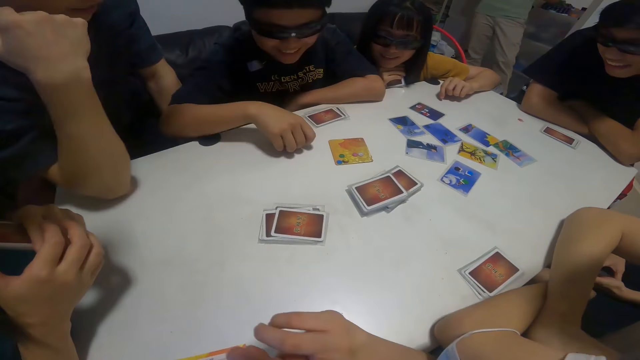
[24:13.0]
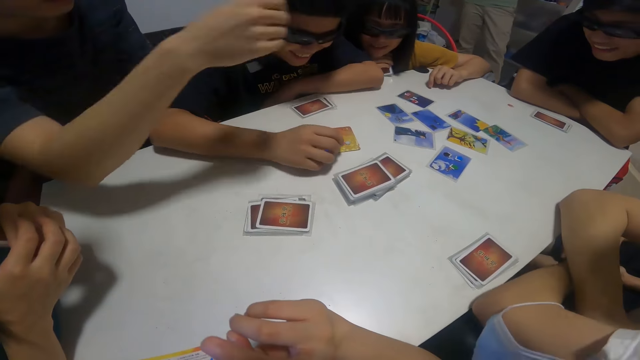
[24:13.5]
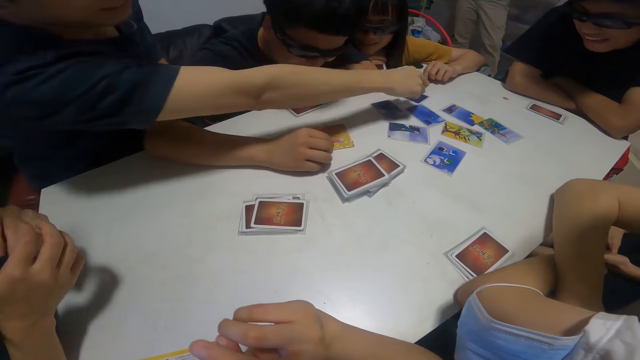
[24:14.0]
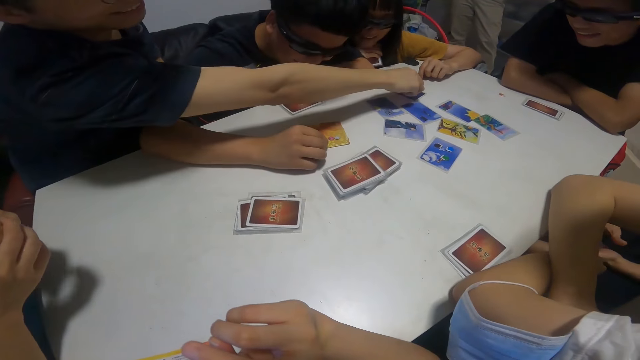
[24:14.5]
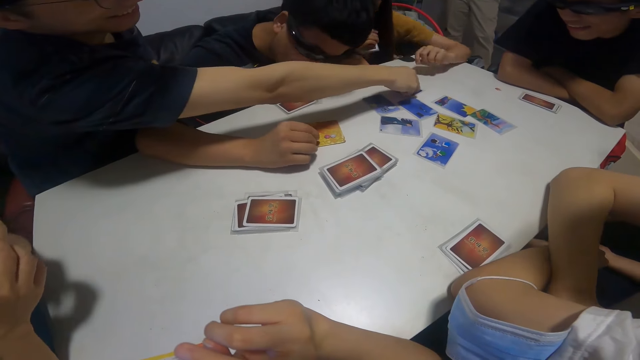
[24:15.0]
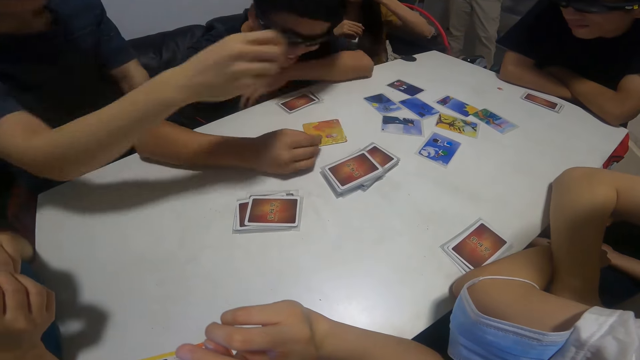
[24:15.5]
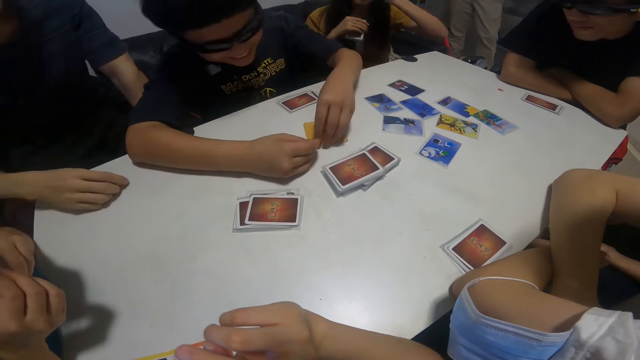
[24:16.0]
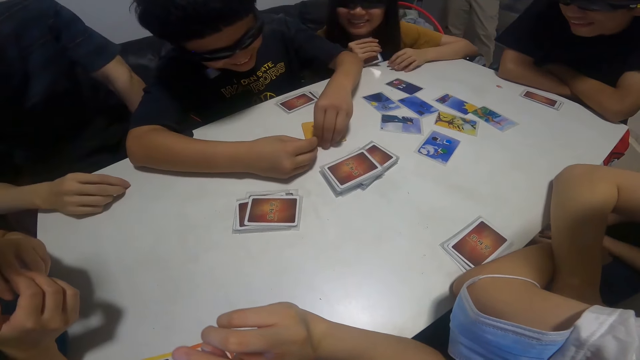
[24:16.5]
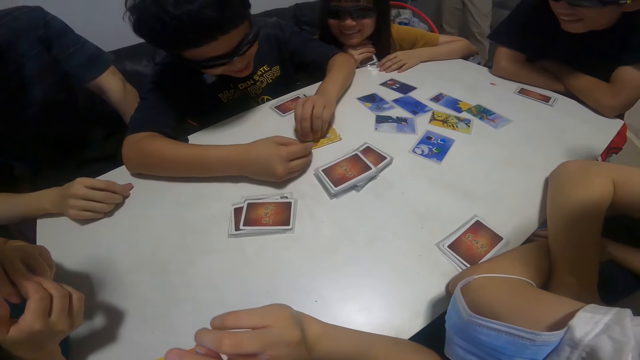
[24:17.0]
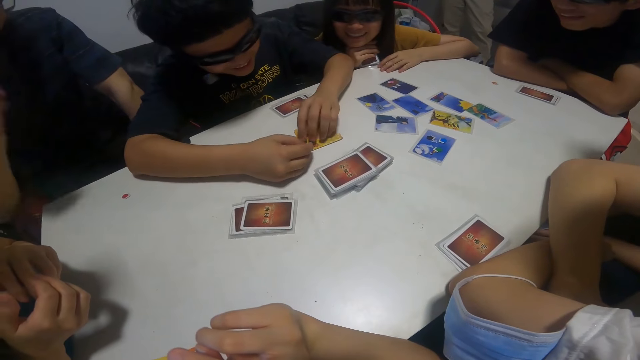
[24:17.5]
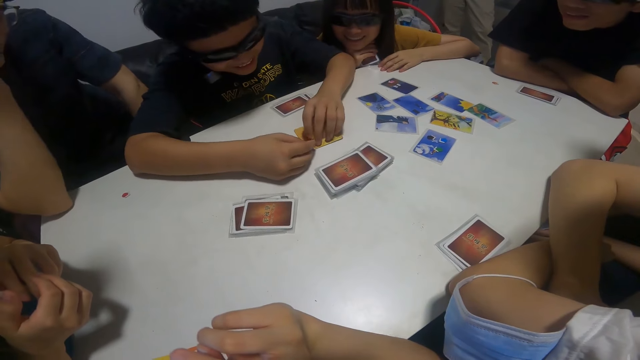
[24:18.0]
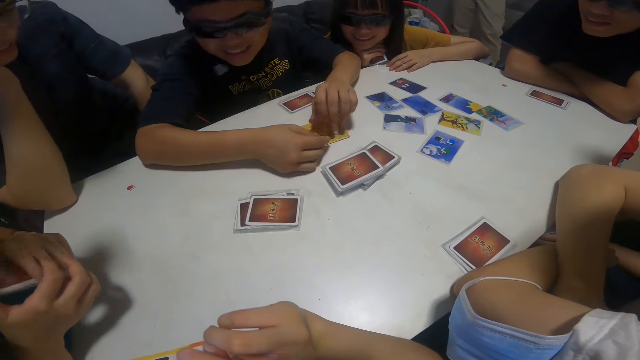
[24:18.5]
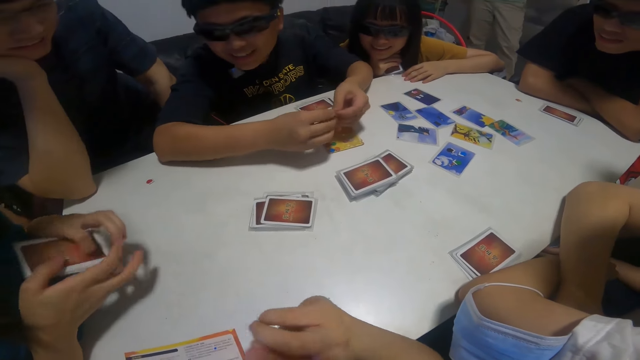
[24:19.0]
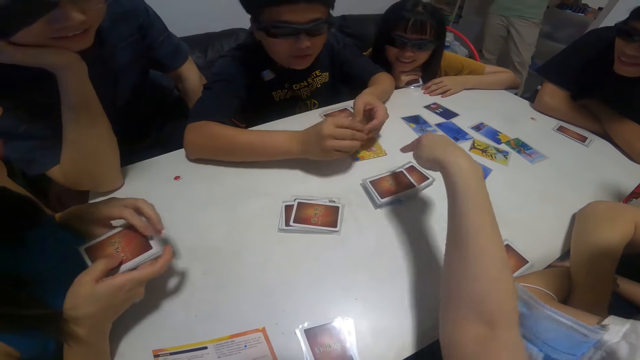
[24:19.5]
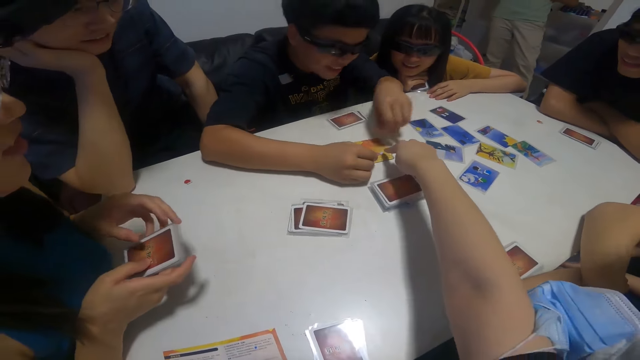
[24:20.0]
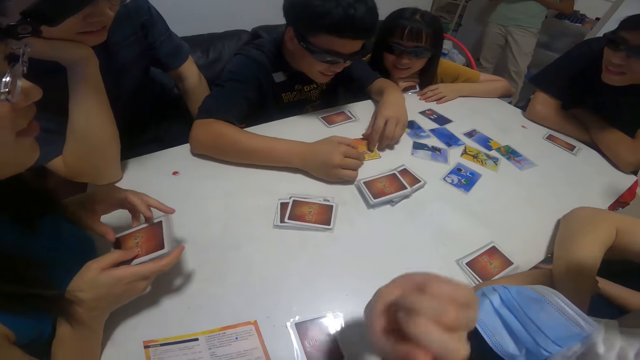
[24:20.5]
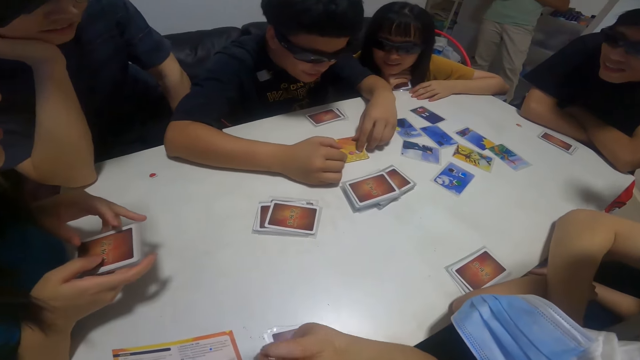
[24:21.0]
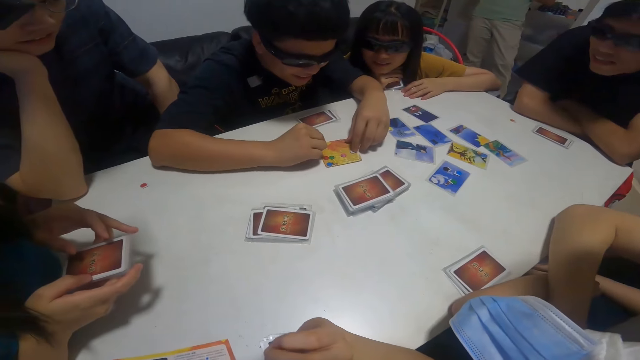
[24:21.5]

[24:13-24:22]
The camera wearer touches the cards on the table. A boy picks up a token point. The boy moves a pebble around the table with his right hand.

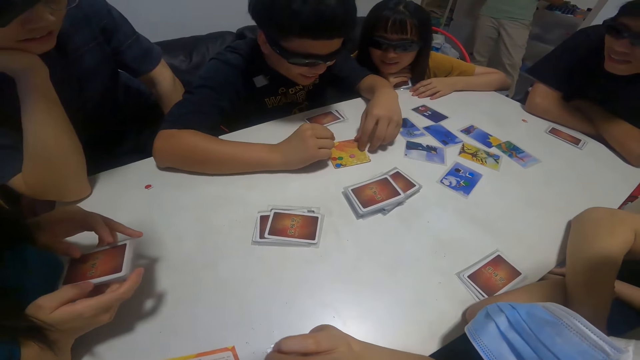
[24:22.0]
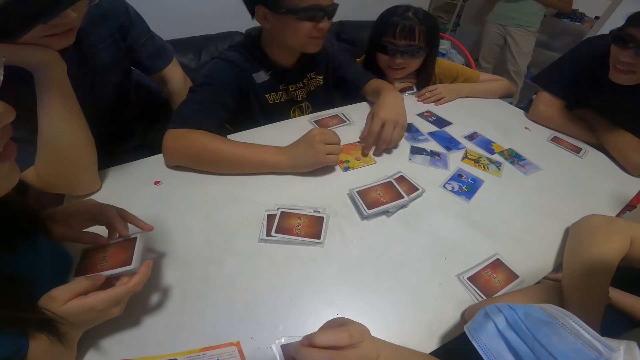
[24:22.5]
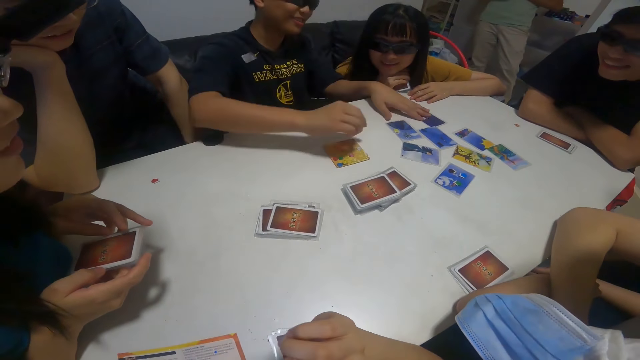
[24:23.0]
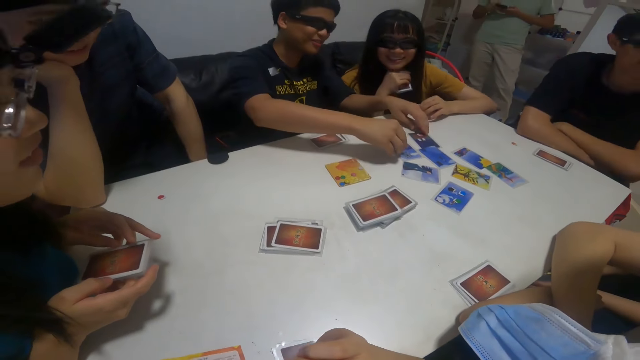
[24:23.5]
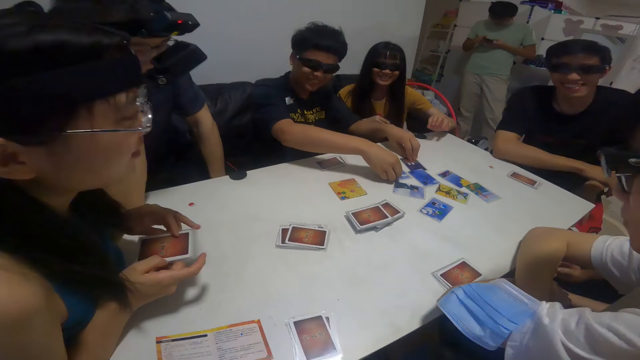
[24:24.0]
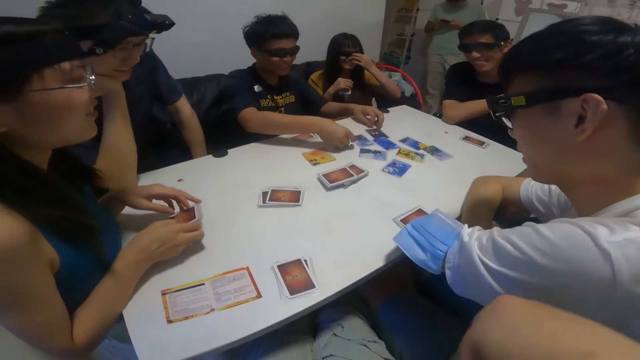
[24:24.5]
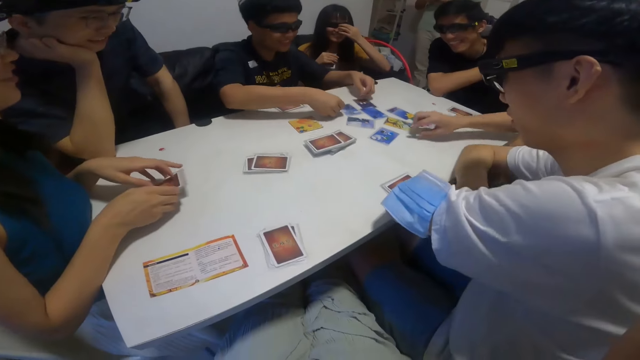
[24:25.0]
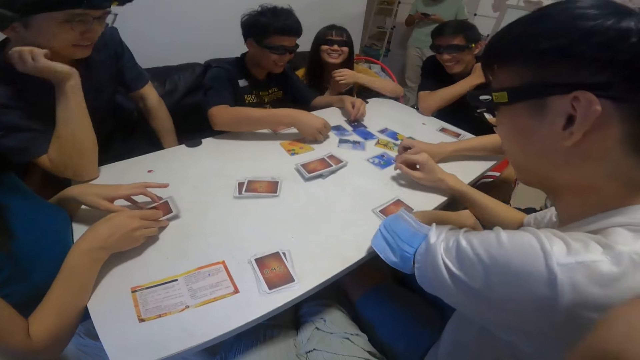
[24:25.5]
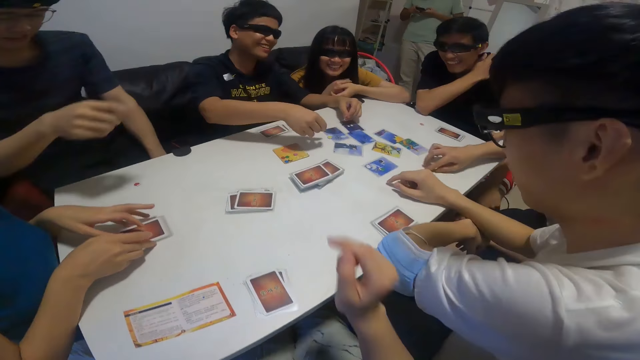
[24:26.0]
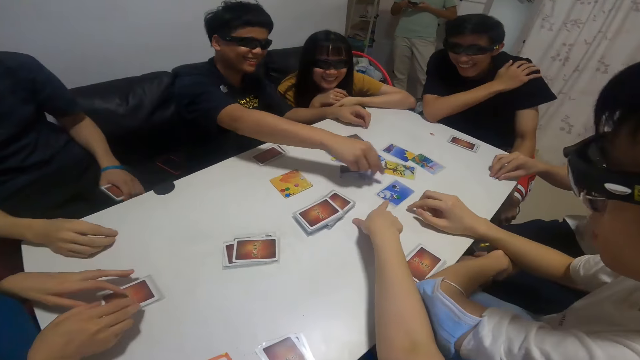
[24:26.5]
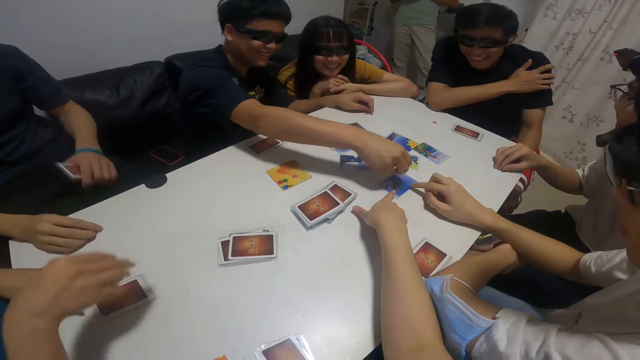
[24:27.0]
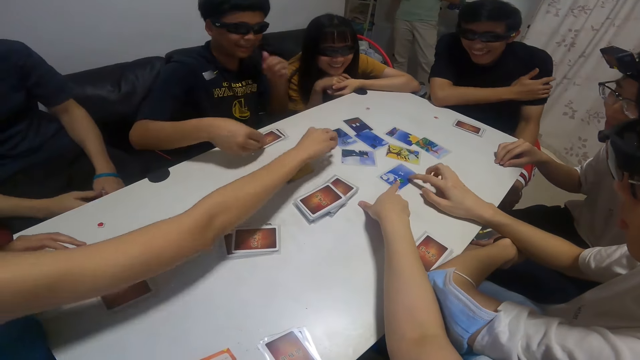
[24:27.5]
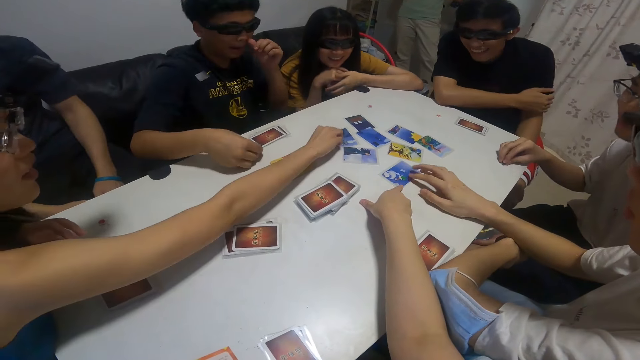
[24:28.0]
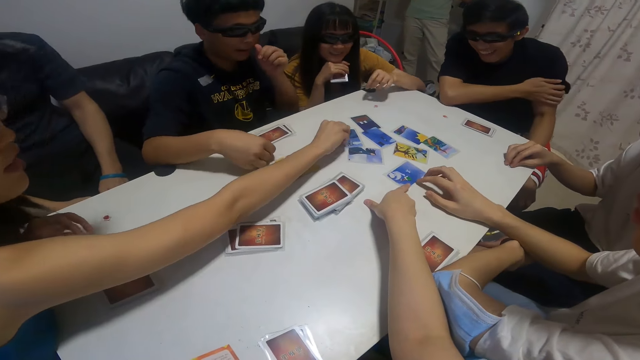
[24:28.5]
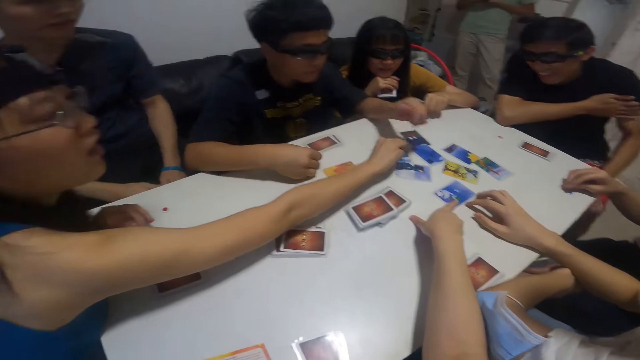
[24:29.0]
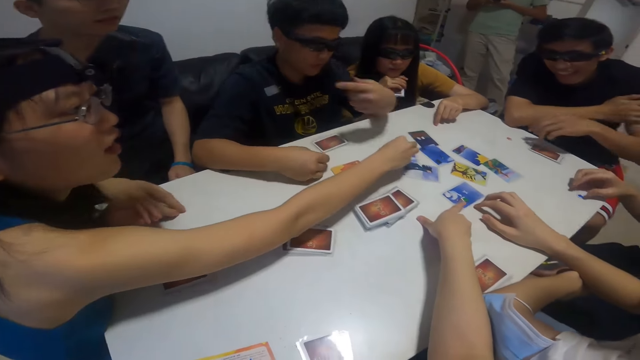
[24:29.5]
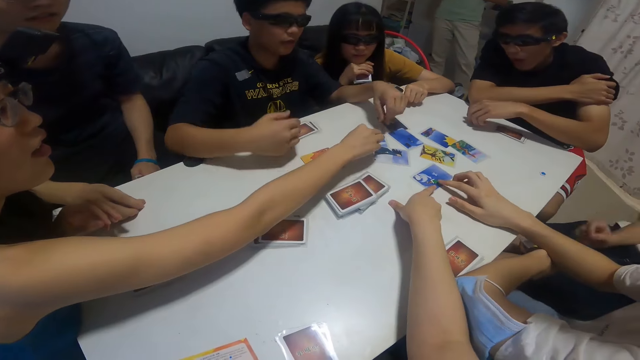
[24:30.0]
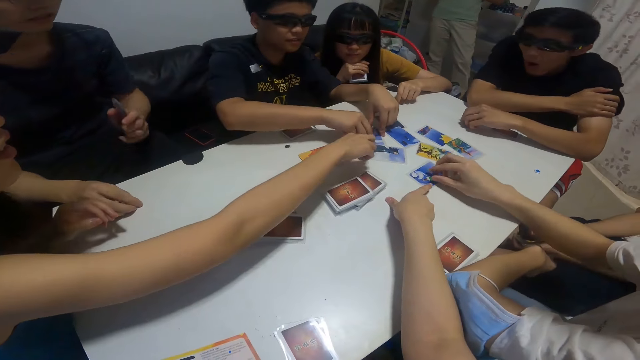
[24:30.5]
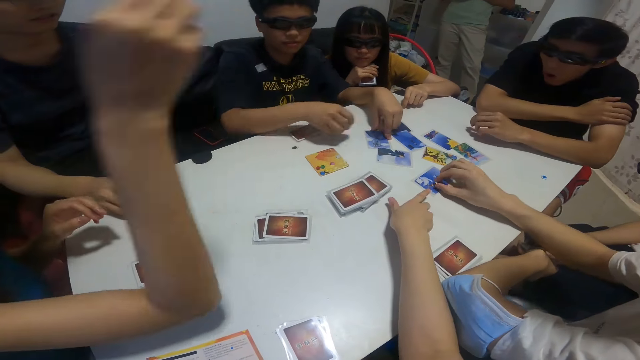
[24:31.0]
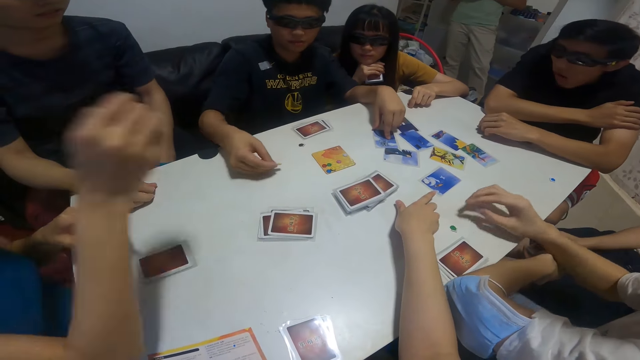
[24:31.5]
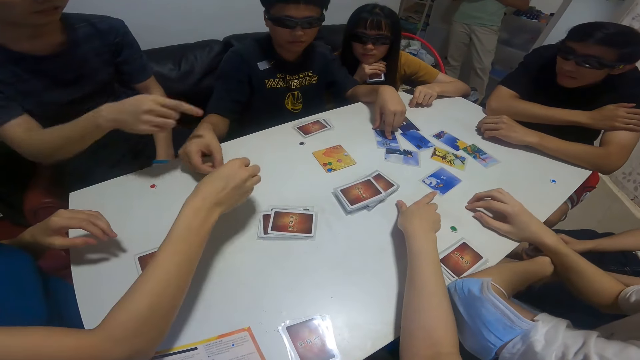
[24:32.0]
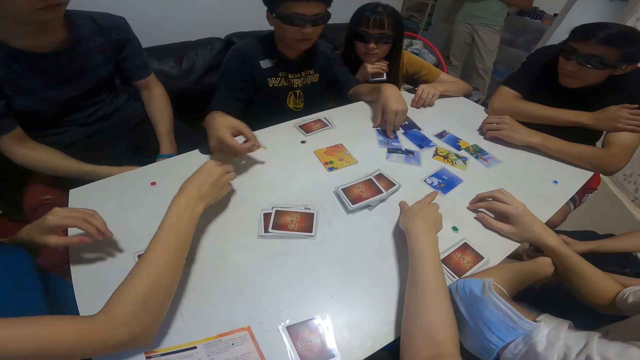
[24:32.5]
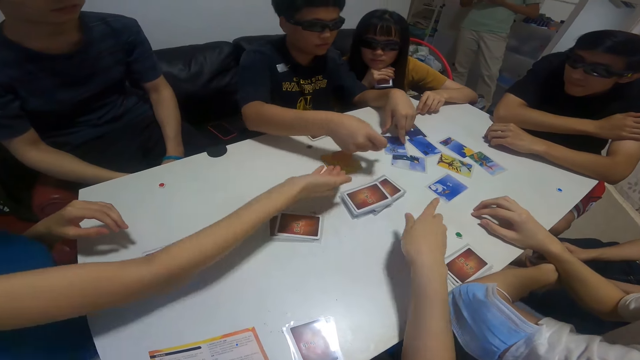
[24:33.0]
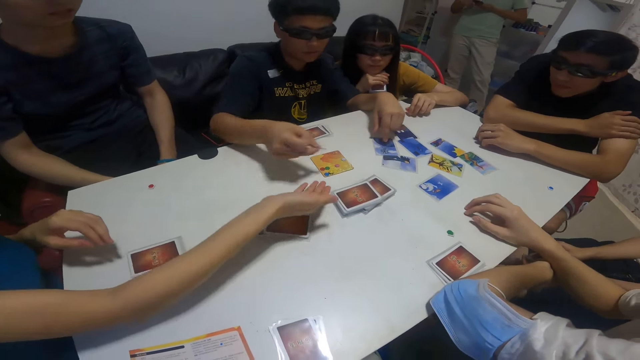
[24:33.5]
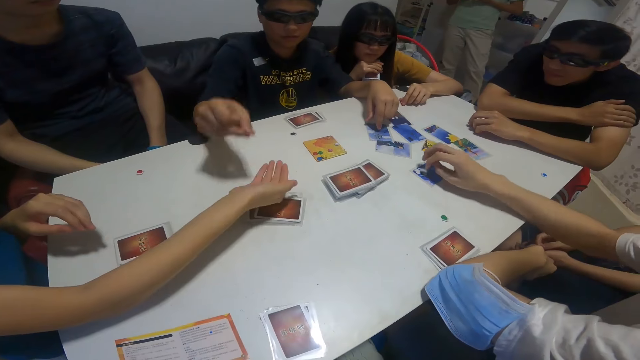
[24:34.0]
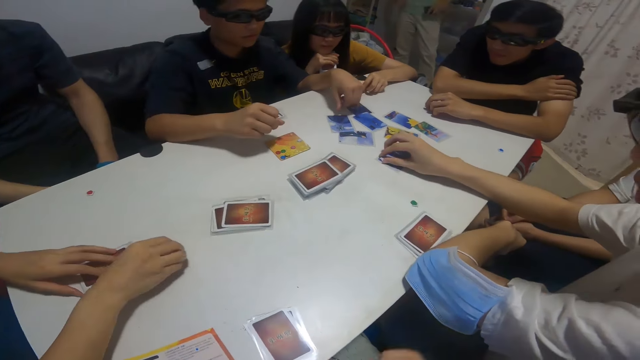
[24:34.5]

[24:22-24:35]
A person touches the cards on the table. Another person takes a token point. A boy moves pebbles around the table with his right hand. A third person takes a token point. Another boy touches a card on the table with his right finger. The first person takes a token point. A fourth person takes a token point. The camera wearer touches the card on the table with her right finger. The first boy moves the pebbles around the table with his right hand. A fifth person takes a token point from the first person.
